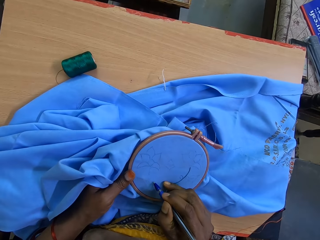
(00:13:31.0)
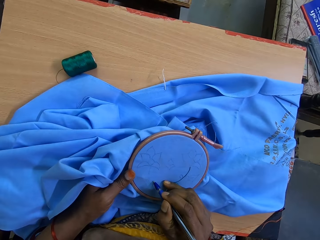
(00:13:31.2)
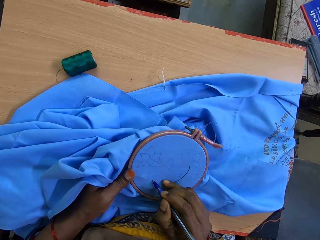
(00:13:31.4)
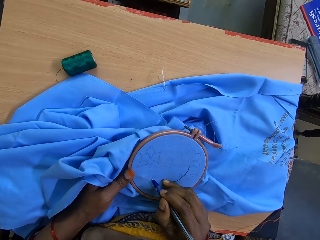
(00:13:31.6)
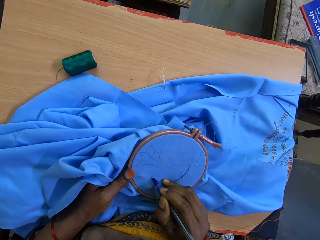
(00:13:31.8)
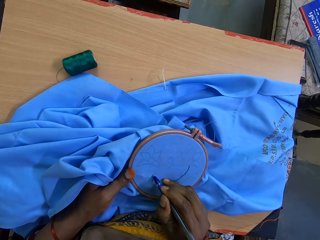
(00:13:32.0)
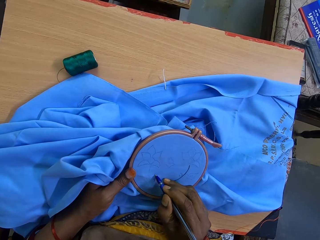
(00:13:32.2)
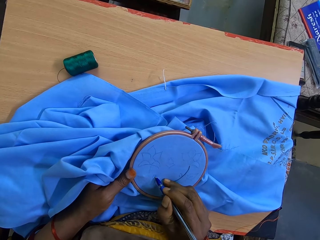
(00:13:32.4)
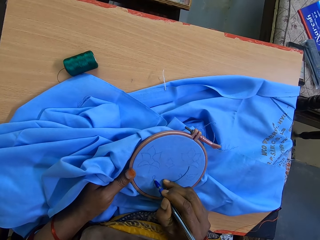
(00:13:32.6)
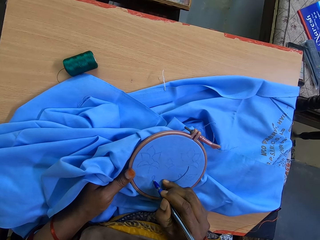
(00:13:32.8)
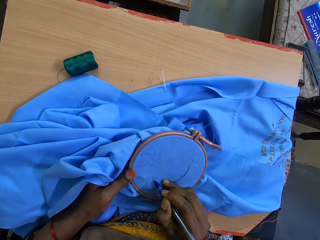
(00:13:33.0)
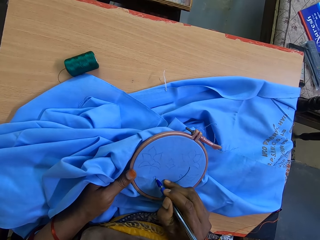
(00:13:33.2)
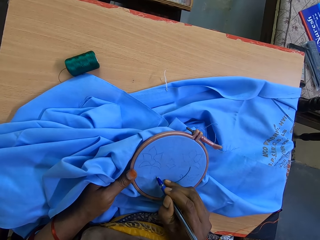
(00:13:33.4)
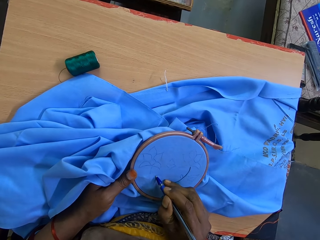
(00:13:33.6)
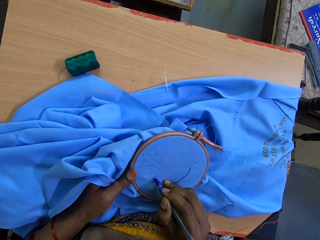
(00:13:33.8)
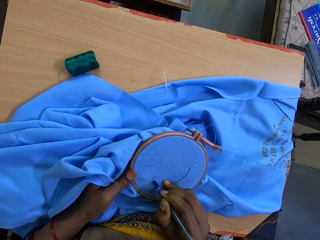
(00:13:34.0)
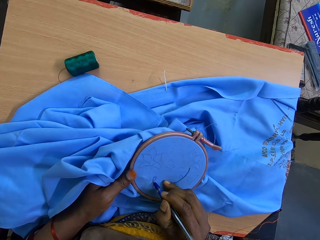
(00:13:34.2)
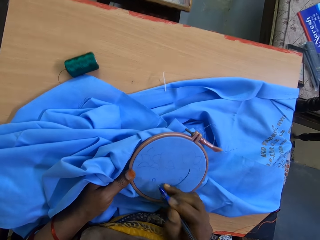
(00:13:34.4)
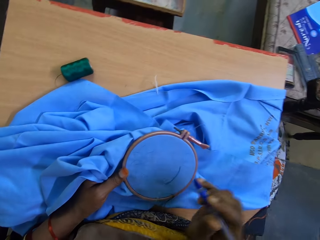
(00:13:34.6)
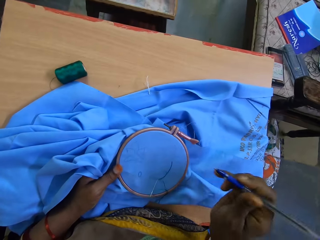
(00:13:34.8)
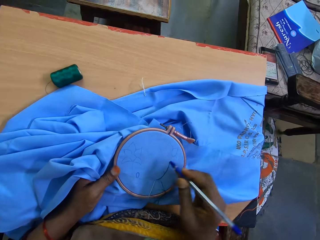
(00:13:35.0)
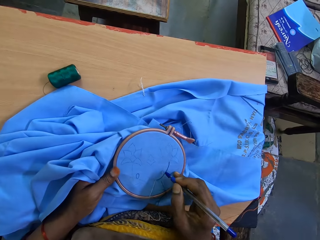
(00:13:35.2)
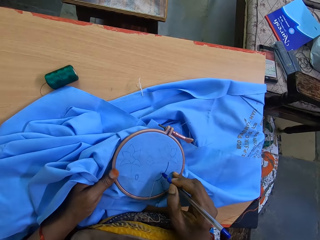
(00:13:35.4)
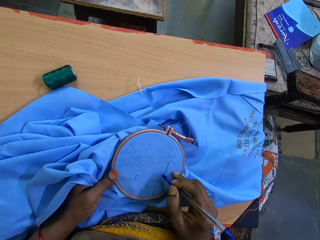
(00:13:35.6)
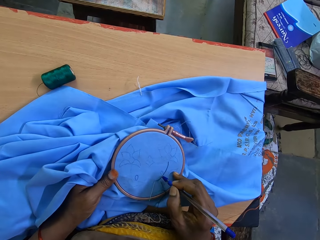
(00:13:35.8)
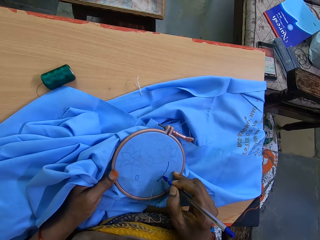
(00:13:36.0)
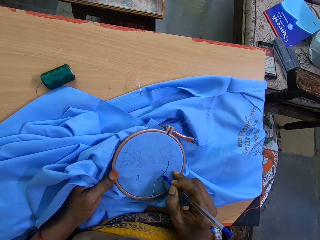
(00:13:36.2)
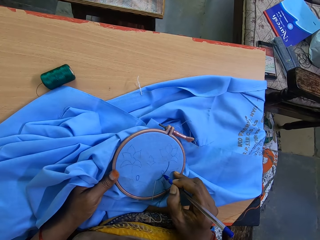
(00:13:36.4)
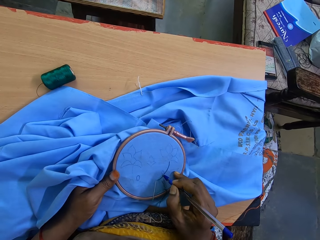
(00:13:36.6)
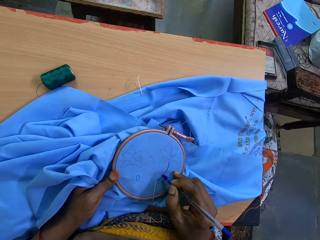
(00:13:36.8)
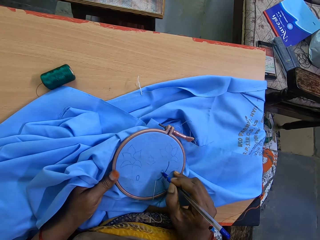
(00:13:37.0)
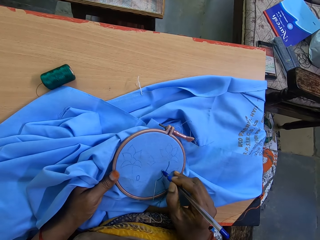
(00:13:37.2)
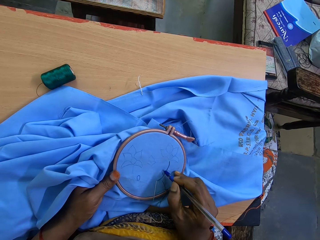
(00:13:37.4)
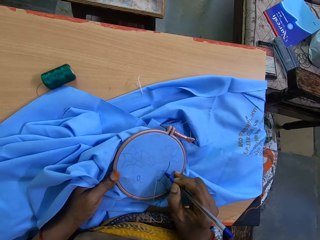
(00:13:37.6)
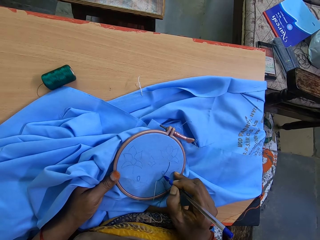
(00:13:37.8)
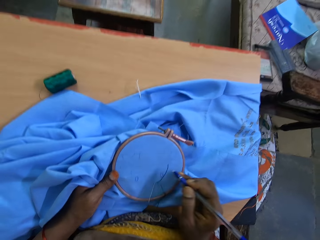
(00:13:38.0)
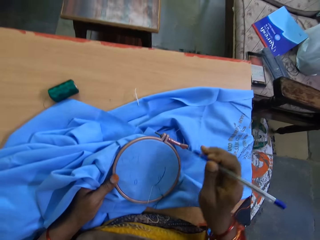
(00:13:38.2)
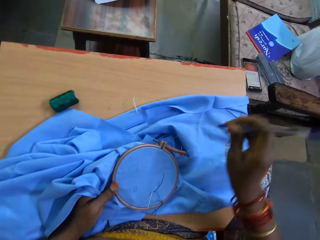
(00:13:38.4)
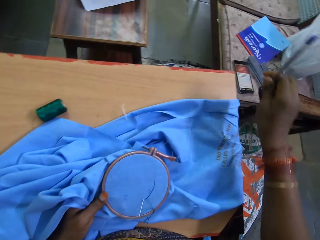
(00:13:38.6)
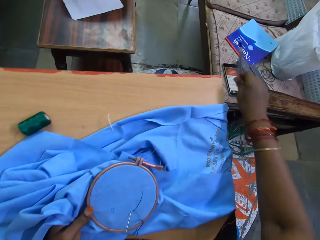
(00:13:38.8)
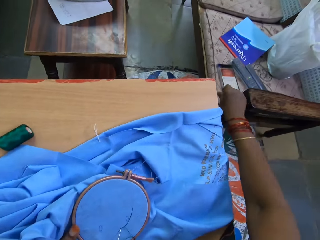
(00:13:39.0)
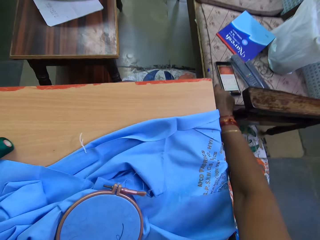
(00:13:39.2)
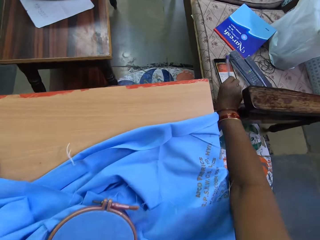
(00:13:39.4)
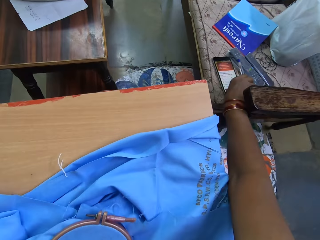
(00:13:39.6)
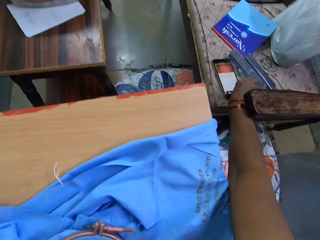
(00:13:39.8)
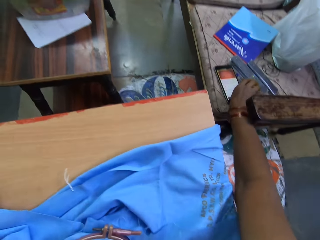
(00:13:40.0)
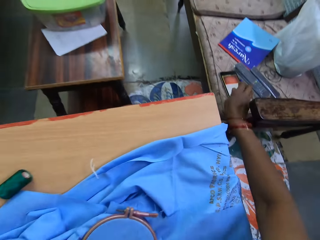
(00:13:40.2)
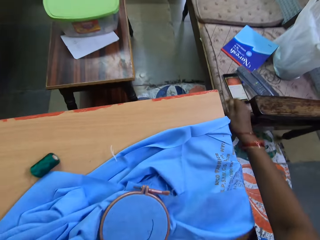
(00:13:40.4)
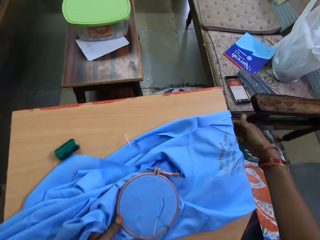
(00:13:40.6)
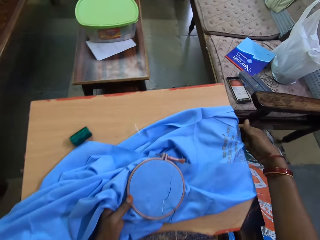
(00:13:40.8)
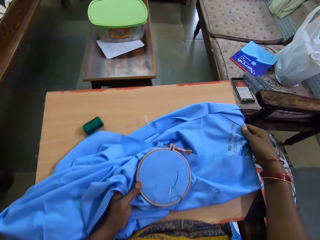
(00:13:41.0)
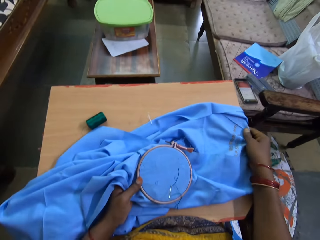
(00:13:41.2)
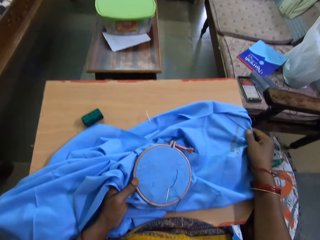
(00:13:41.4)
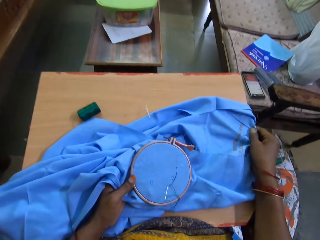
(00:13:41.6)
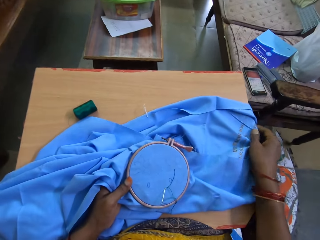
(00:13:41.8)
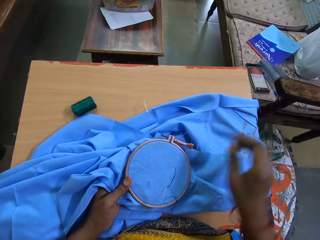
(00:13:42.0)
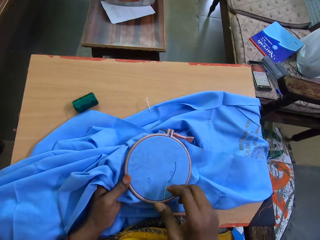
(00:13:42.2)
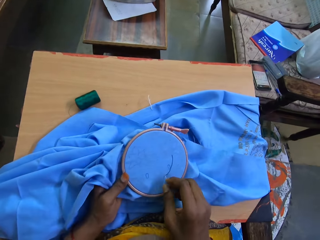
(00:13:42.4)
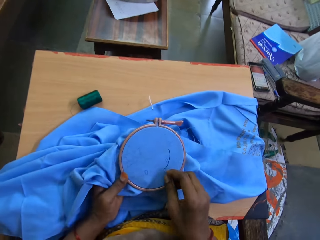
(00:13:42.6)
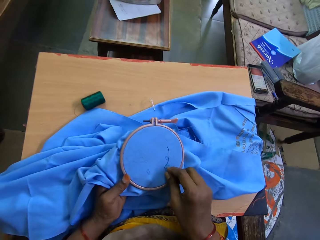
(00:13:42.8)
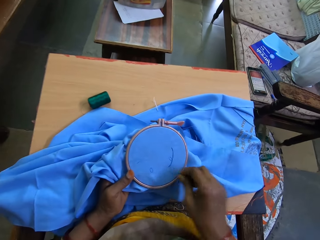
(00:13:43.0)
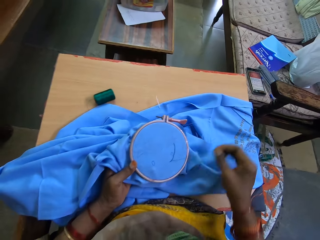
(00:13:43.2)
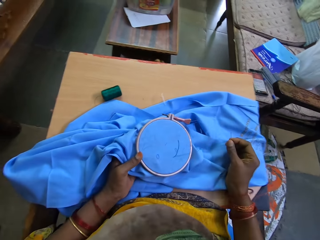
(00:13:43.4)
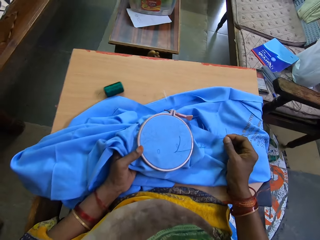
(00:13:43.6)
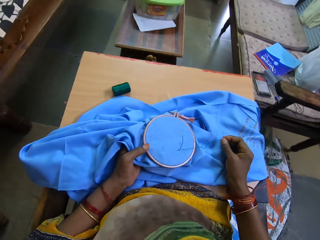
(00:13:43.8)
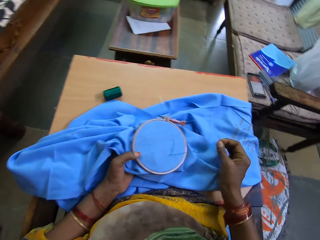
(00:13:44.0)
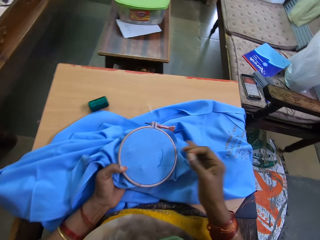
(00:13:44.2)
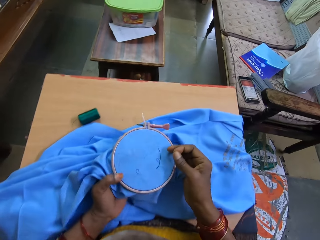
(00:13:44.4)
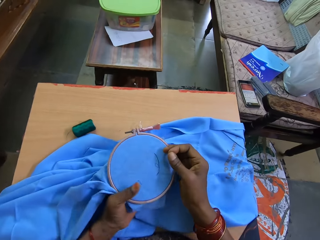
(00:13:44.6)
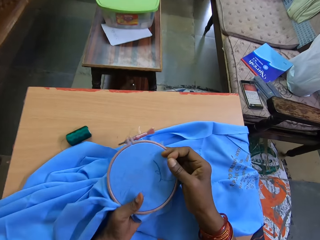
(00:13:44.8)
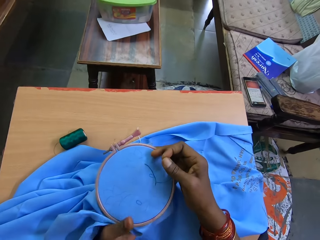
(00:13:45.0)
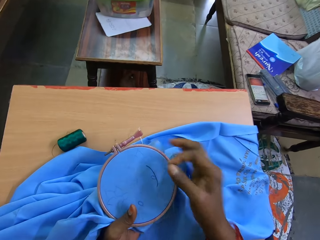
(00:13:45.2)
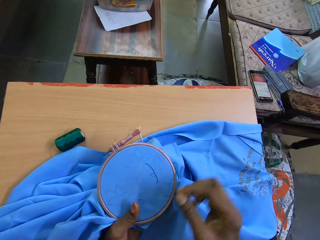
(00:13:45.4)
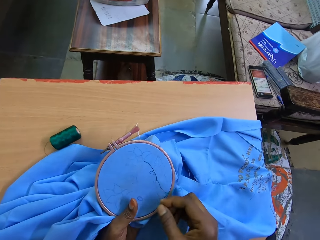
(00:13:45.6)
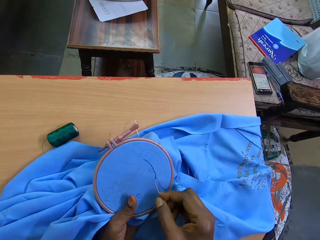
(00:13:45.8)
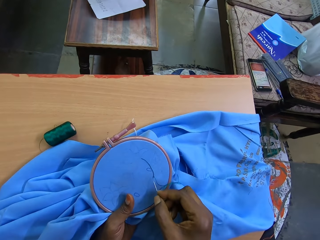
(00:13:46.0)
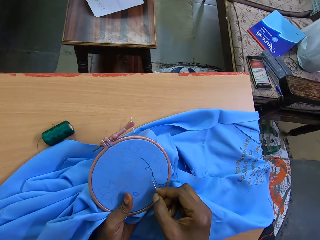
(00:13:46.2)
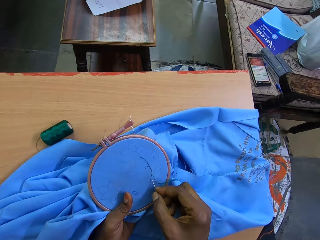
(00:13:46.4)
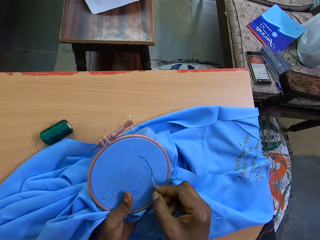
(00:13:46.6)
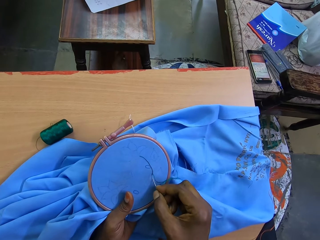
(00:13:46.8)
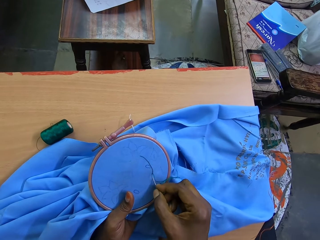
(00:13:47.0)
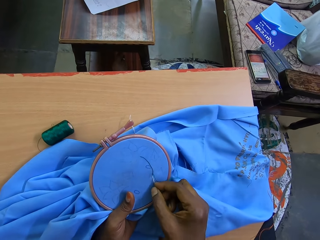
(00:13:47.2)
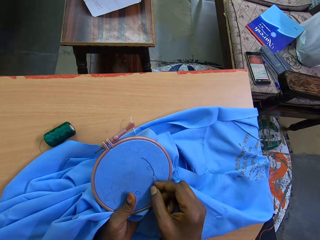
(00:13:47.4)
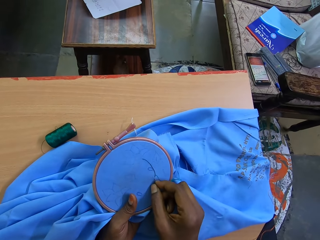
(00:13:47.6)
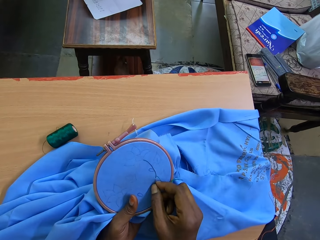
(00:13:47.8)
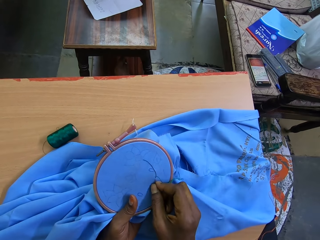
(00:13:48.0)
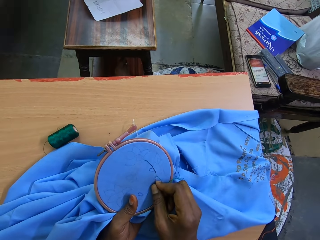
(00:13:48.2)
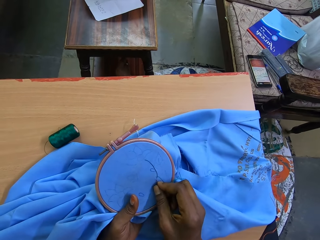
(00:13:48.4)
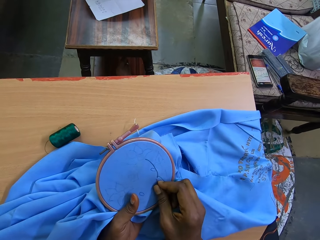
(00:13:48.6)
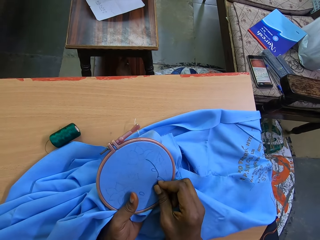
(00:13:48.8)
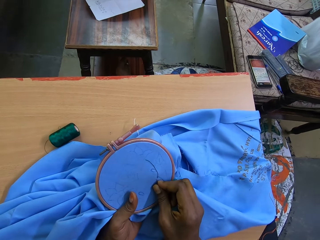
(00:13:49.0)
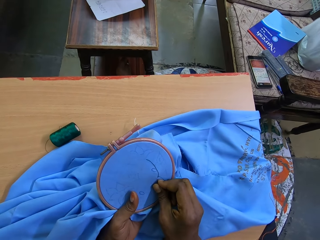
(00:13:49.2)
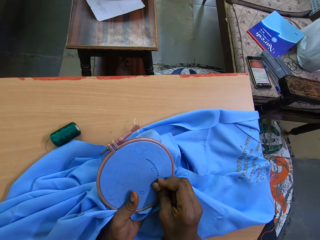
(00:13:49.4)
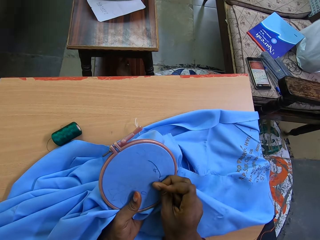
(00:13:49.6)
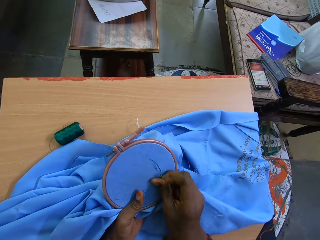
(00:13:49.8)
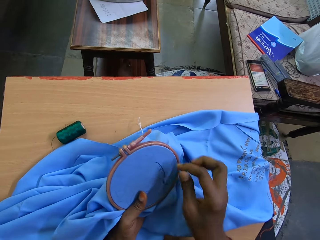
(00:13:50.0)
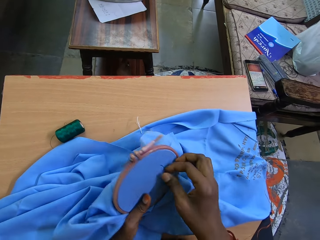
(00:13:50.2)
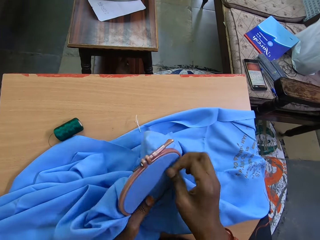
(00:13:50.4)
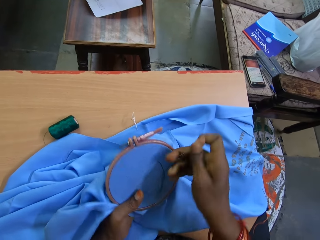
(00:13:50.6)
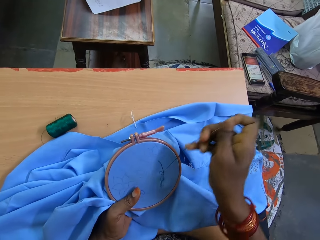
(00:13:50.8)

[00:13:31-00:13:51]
The camera wearer draws on the fabric. They place the pen from the chair with the right hand. They touch the phone. They touch the fabric with the right hand. They sew an embroidery flower pattern on the fabric with a needle.

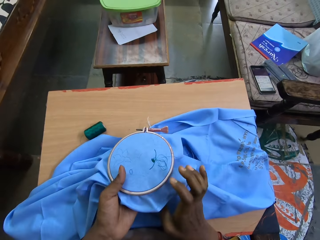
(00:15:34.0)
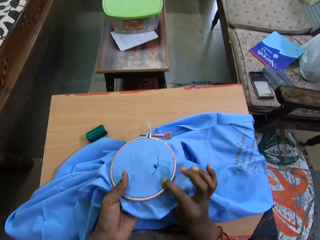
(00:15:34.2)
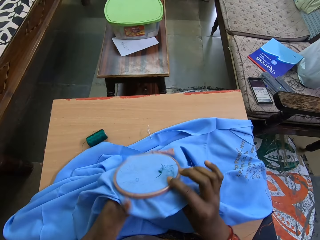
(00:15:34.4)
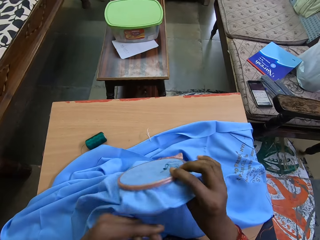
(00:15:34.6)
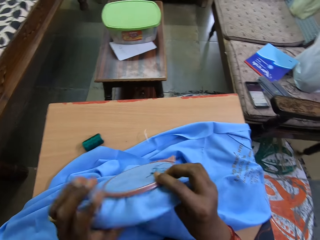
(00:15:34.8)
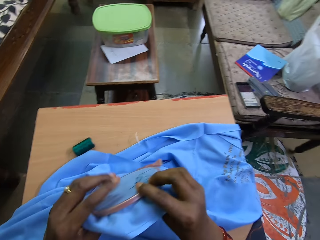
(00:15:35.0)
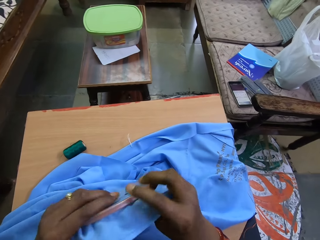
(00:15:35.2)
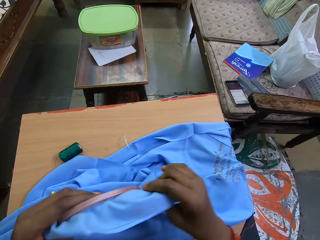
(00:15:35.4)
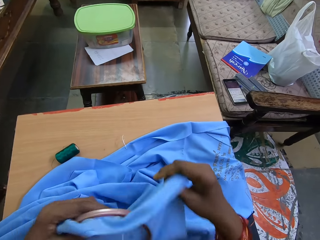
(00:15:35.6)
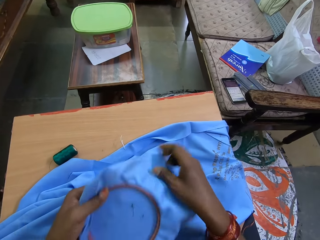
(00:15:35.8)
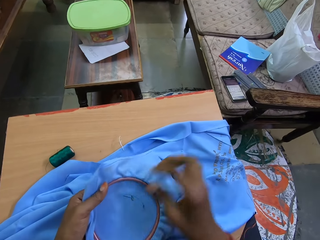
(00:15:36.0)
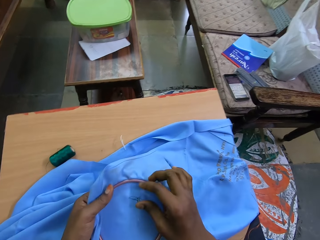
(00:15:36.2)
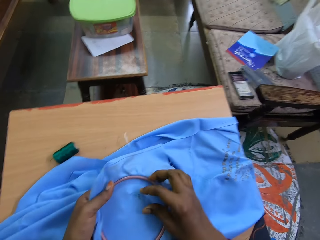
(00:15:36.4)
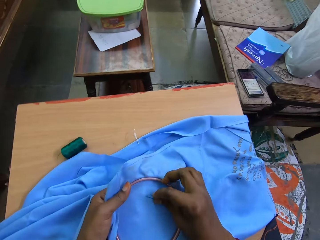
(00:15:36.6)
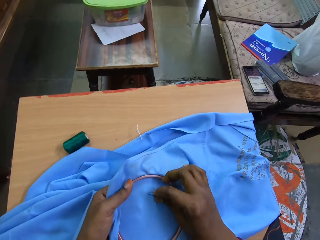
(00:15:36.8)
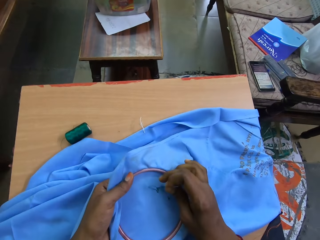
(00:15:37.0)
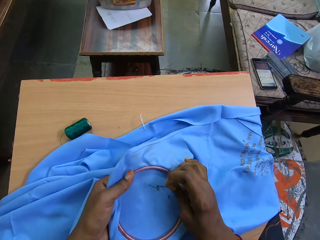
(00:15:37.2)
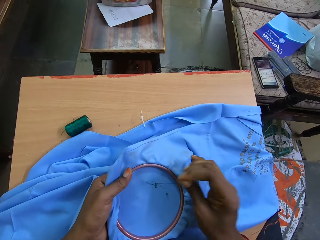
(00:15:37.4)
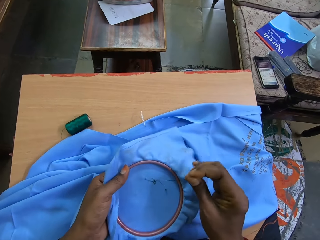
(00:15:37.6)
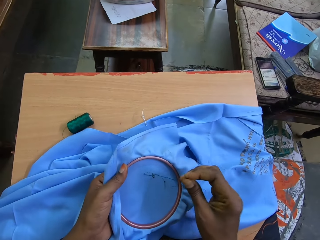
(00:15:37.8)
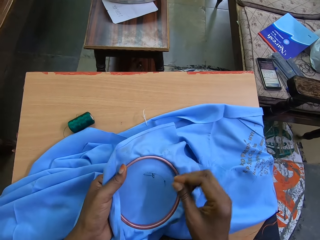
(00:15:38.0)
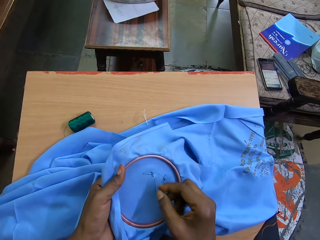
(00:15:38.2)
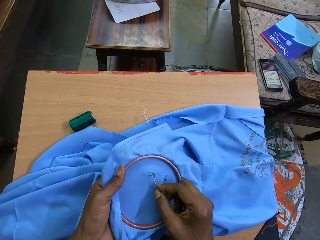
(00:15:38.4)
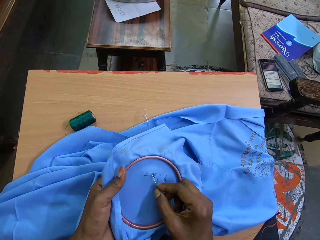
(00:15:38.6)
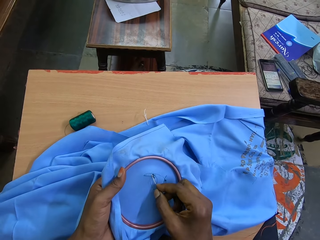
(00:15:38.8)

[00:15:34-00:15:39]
The camera wearer turns to the other side of the fabric. They sew the fabric.
